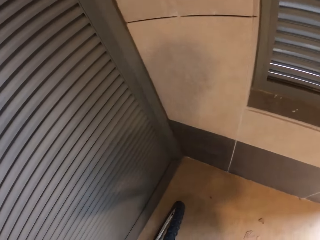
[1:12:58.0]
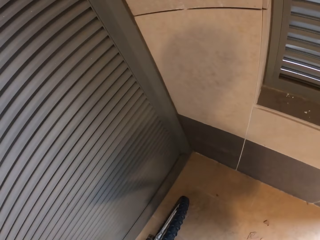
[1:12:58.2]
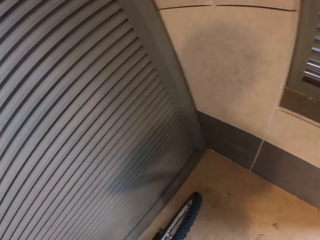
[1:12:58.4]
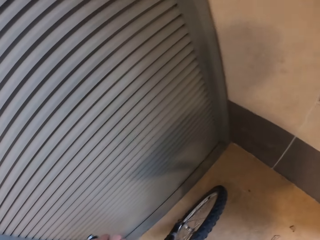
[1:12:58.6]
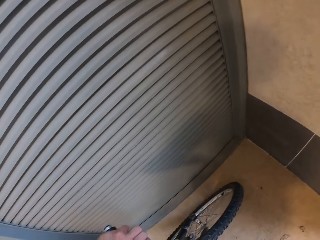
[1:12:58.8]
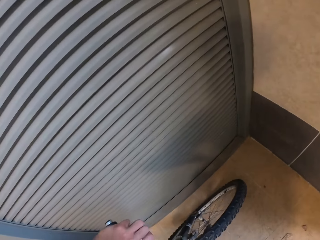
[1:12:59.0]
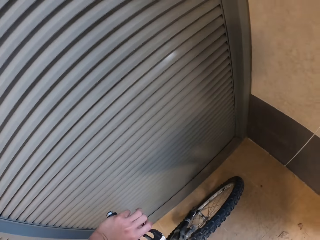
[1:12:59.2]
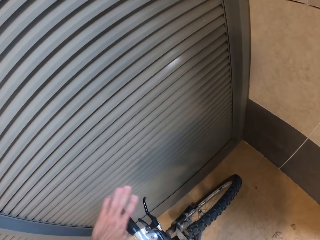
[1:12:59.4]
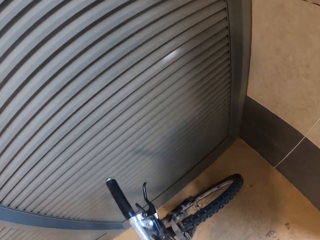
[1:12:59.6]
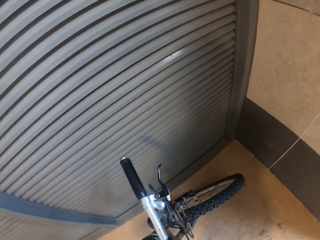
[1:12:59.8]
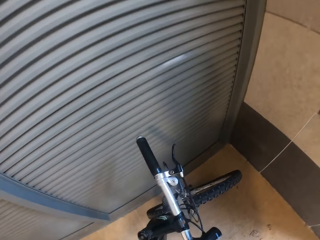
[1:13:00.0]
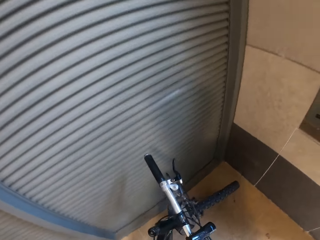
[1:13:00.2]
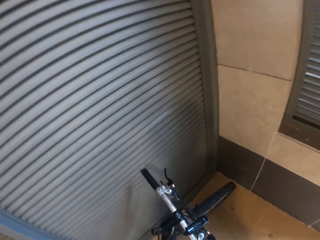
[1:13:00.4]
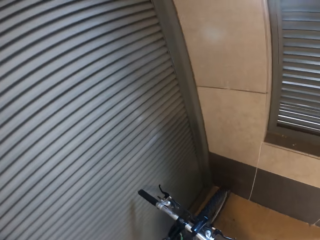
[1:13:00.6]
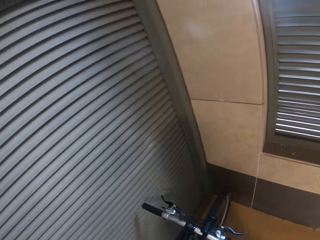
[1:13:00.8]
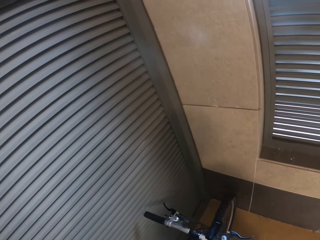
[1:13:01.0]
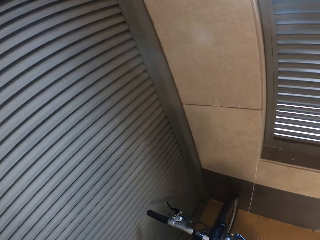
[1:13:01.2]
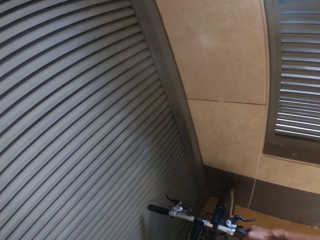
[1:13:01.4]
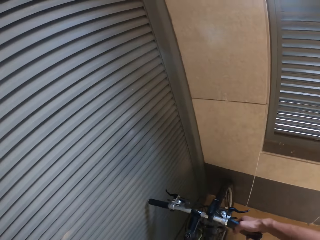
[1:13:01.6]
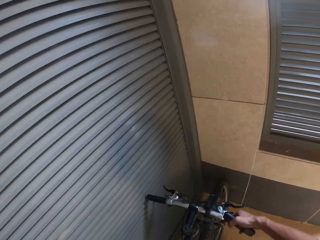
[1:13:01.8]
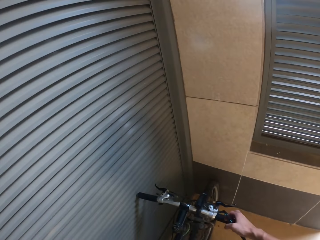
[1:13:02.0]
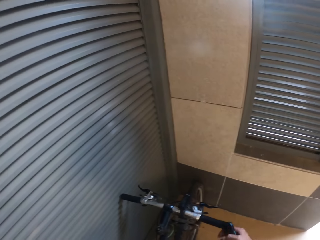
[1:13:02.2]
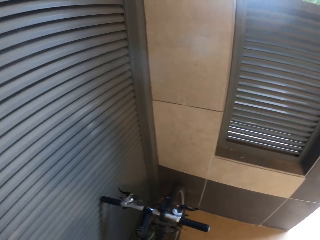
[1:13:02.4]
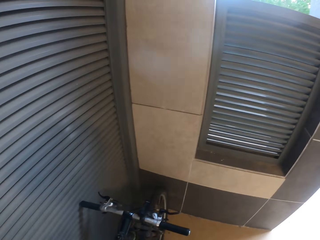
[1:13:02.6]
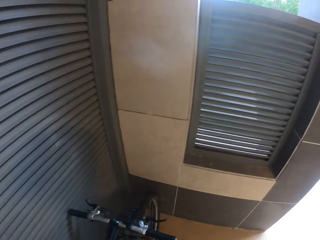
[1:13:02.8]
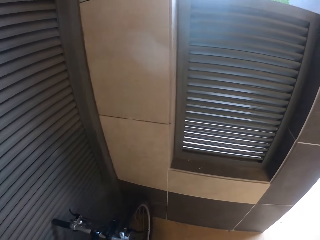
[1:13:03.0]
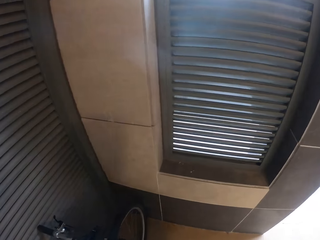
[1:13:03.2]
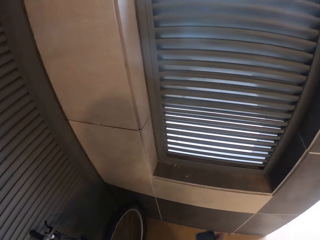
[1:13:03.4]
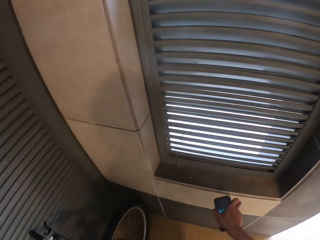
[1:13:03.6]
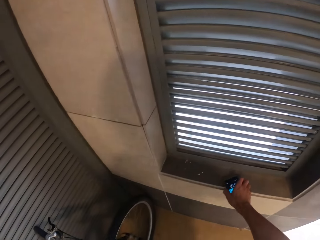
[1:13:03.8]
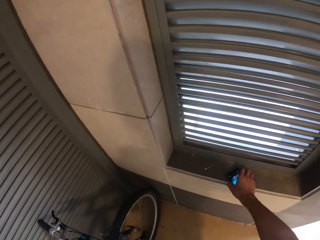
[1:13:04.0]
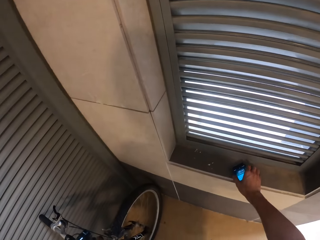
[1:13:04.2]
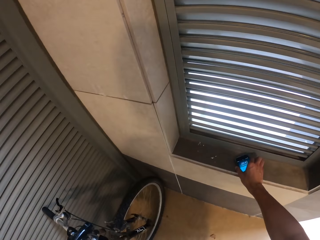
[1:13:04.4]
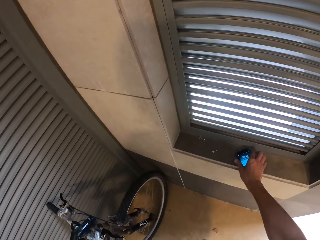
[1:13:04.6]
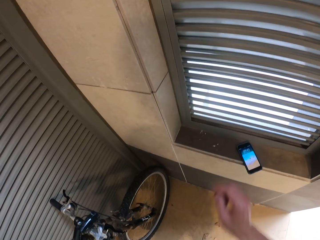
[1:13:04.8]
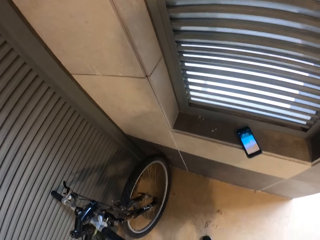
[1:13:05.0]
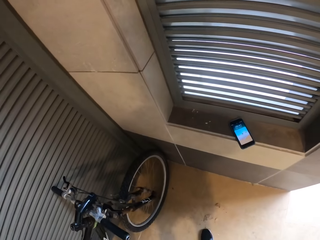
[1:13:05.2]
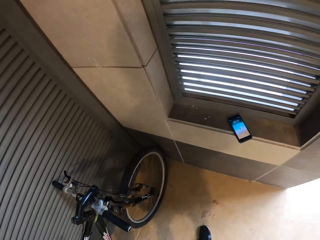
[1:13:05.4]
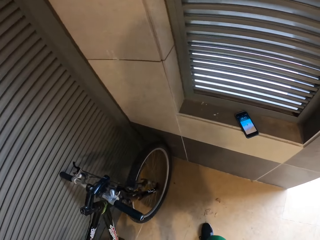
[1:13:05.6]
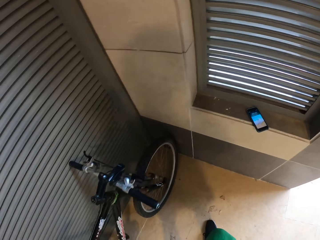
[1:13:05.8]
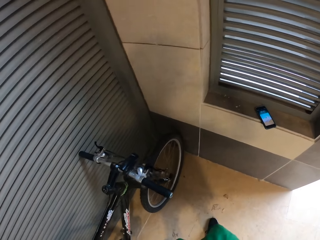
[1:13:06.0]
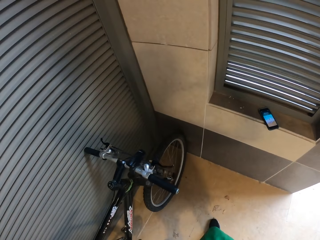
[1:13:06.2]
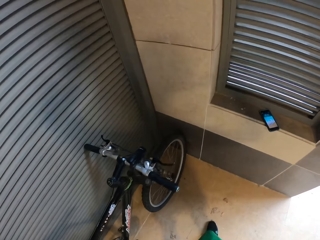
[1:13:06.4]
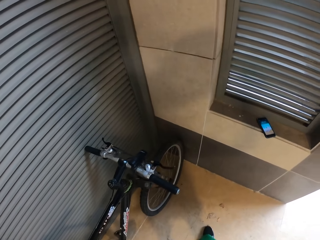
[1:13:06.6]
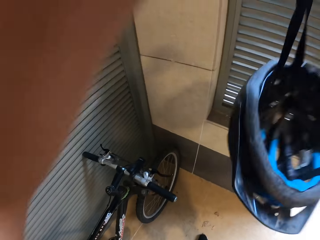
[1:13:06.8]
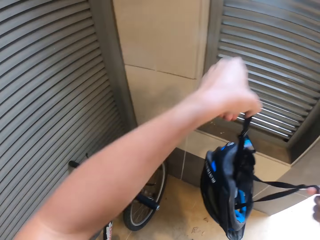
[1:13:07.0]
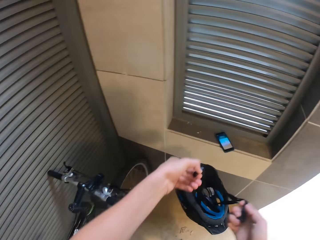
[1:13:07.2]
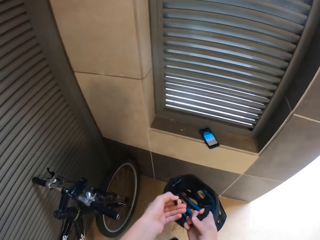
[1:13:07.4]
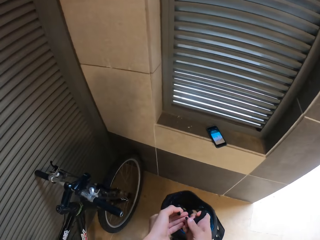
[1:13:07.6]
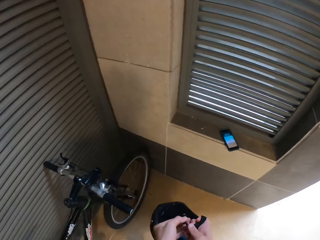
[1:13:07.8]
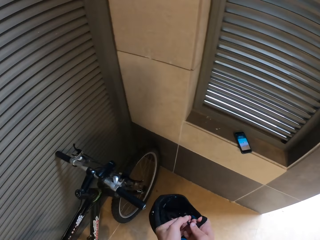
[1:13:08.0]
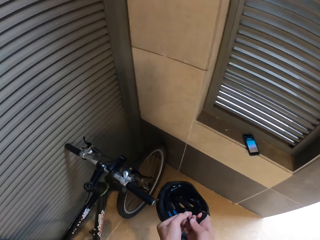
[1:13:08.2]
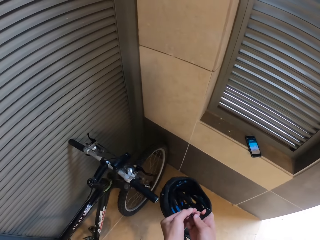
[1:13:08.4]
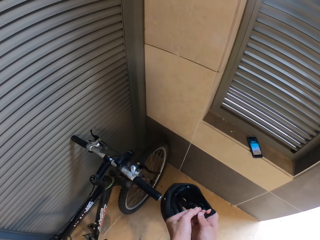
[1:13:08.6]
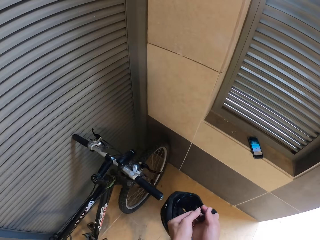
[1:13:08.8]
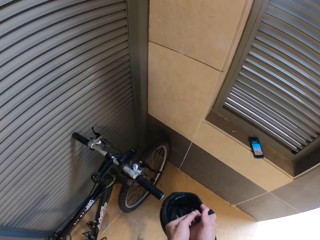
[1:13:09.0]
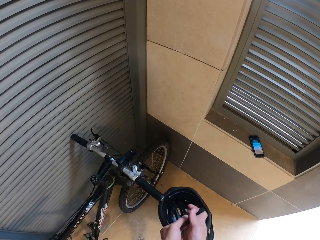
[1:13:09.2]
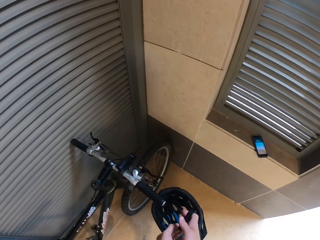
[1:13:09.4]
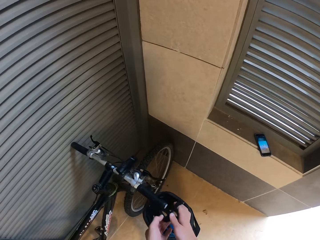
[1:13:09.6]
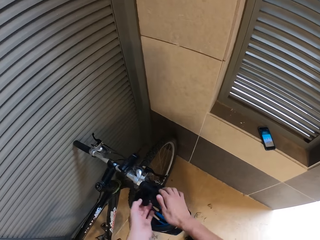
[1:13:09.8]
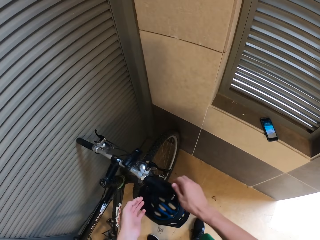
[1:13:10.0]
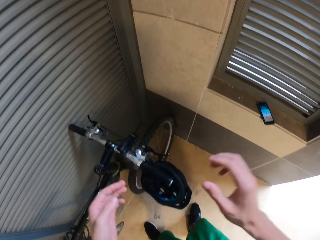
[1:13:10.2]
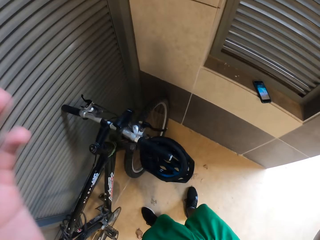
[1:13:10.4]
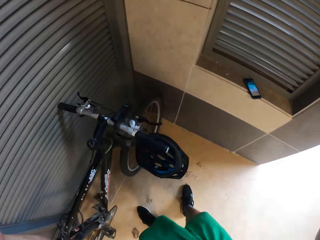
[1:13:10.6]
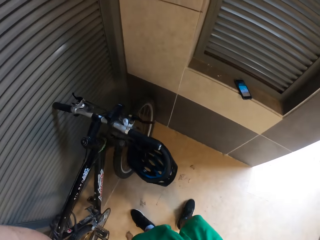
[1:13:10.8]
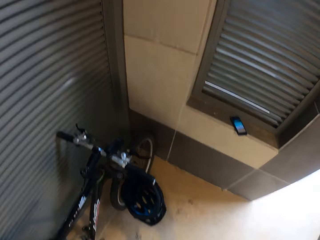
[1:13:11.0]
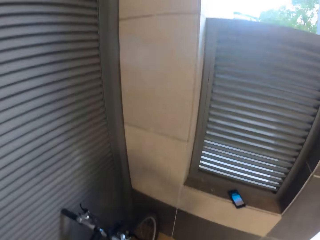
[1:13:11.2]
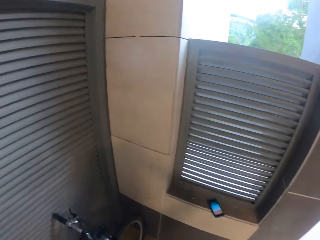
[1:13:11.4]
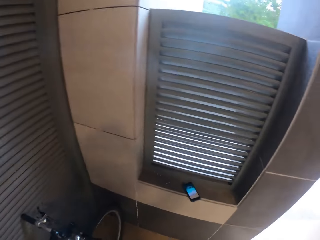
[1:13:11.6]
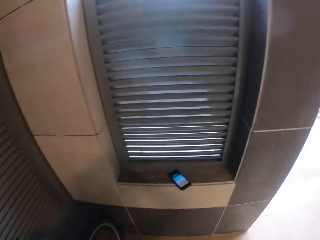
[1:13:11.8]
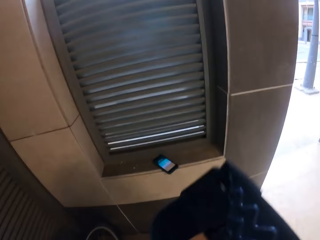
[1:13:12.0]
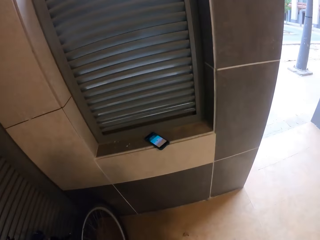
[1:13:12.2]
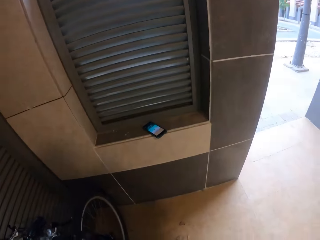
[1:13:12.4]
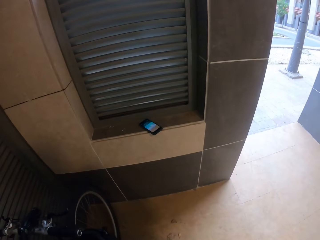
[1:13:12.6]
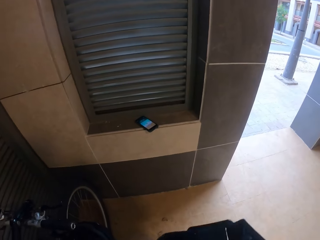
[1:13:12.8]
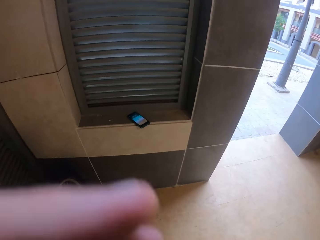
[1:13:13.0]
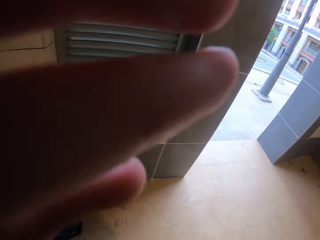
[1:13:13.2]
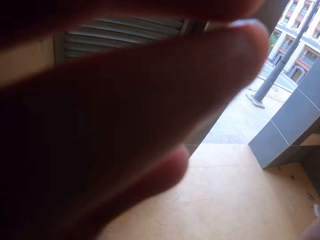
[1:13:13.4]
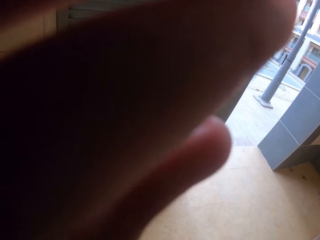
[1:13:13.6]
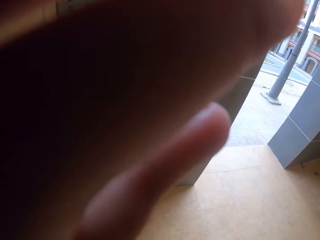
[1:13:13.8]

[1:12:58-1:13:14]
The camera wearer alights from his bike. He parks his bike and leans the bicycle on the wall in the verandah. He places the cell phone on the window. He stares at the phone. He removes the helmet on his head with his hands. He closes the helmet. He hangs the helmet on the handlebar grip. He stares at the wall. He touches the camera on his head. He holds the camera with his hand.
